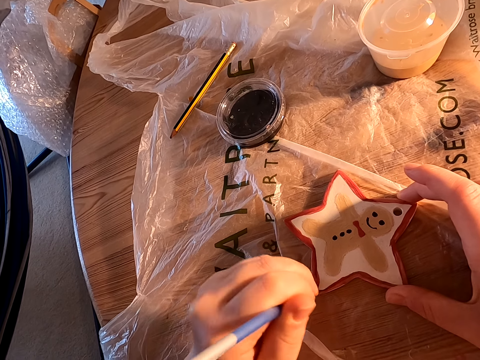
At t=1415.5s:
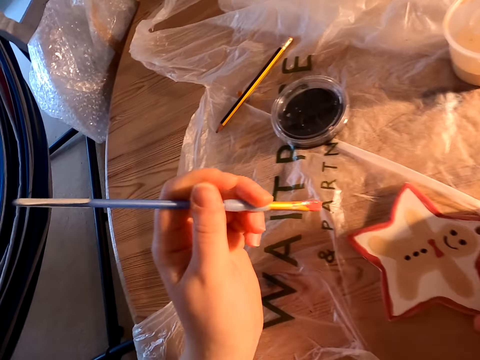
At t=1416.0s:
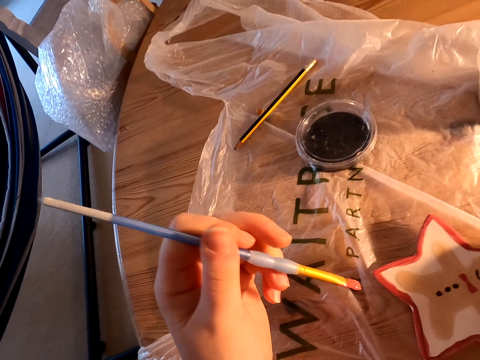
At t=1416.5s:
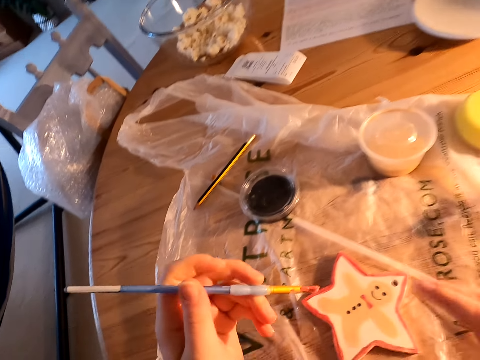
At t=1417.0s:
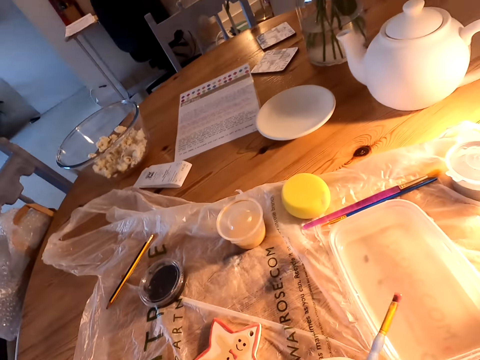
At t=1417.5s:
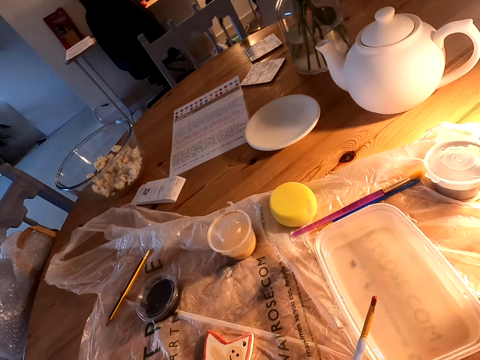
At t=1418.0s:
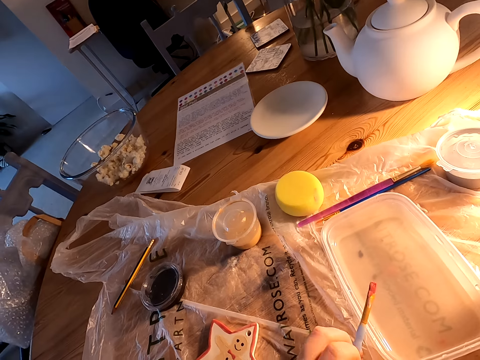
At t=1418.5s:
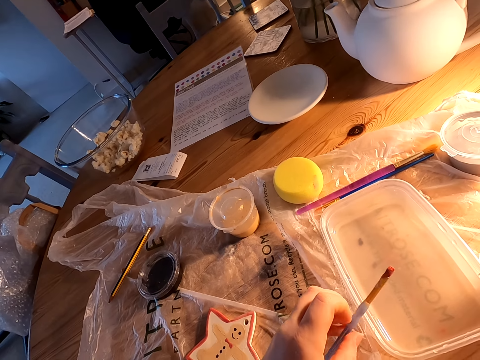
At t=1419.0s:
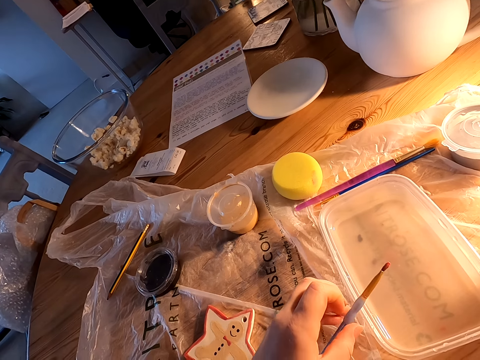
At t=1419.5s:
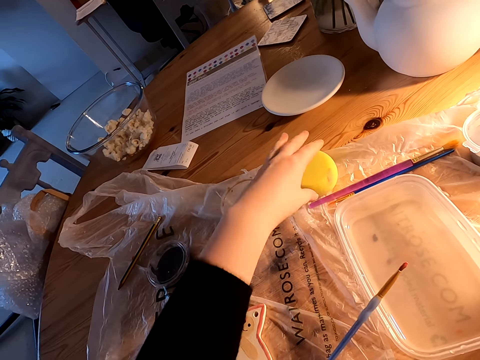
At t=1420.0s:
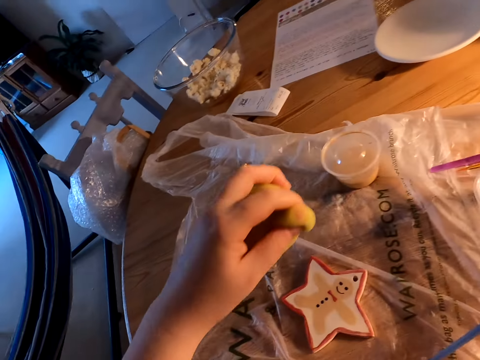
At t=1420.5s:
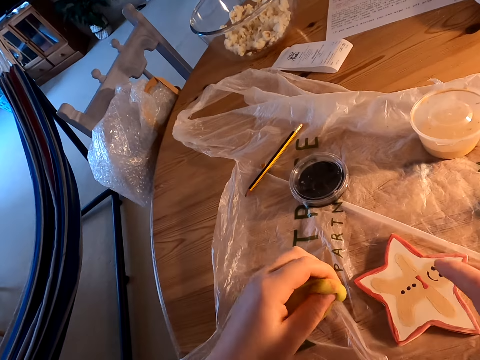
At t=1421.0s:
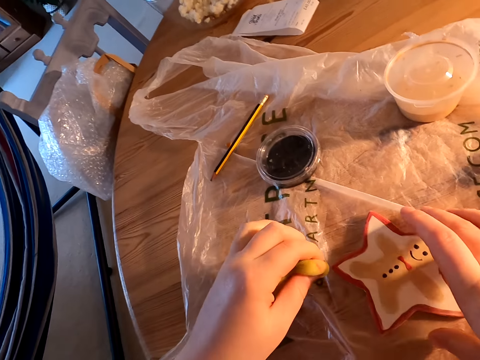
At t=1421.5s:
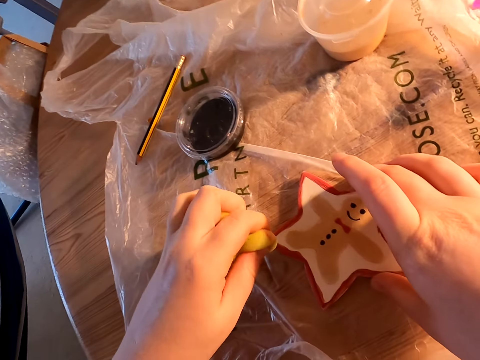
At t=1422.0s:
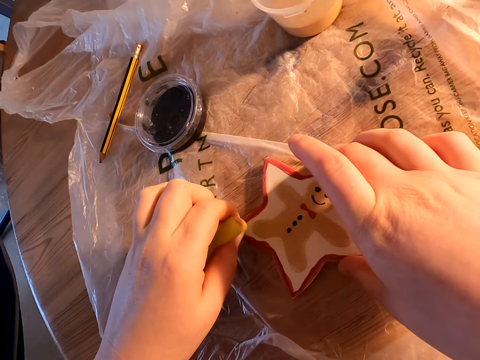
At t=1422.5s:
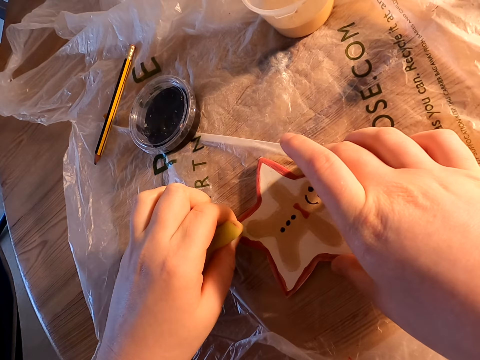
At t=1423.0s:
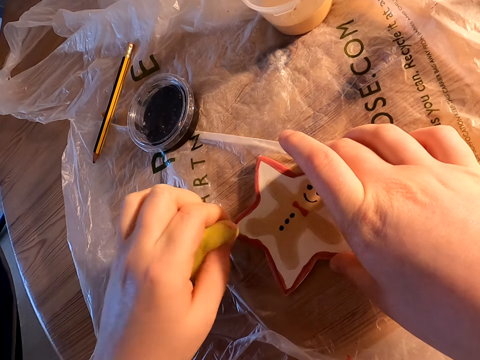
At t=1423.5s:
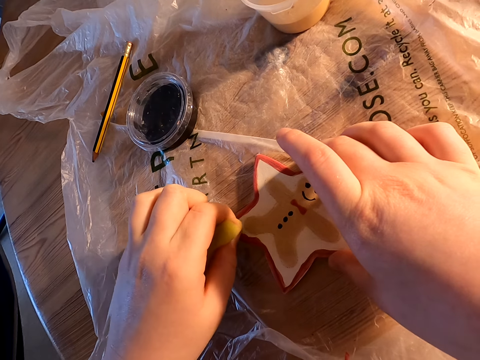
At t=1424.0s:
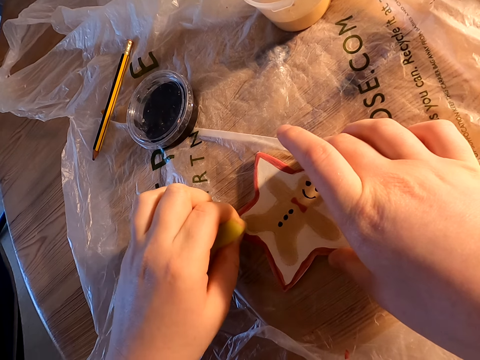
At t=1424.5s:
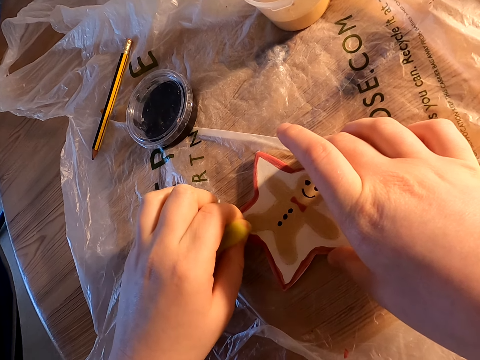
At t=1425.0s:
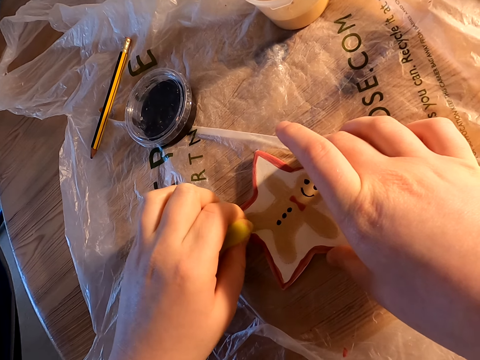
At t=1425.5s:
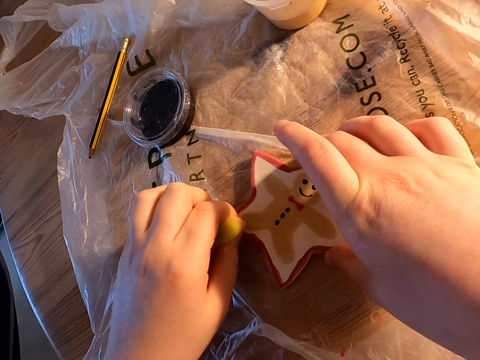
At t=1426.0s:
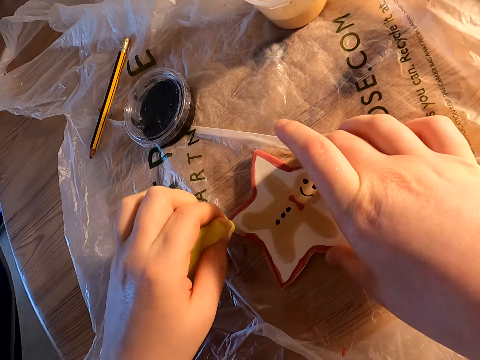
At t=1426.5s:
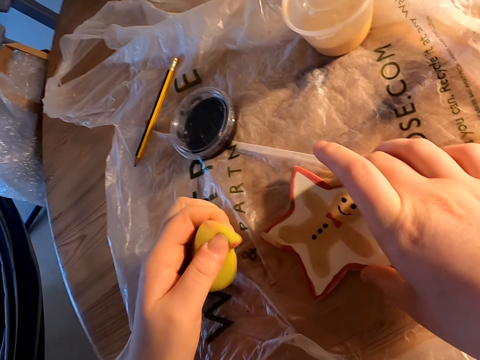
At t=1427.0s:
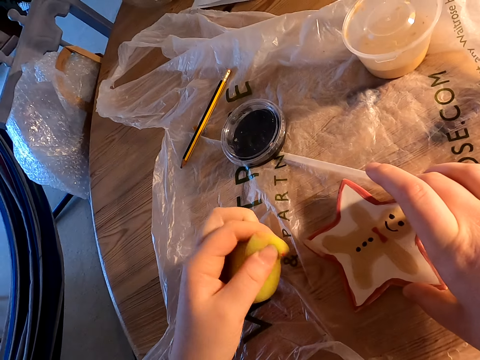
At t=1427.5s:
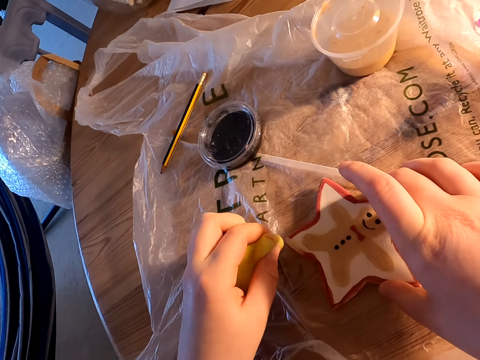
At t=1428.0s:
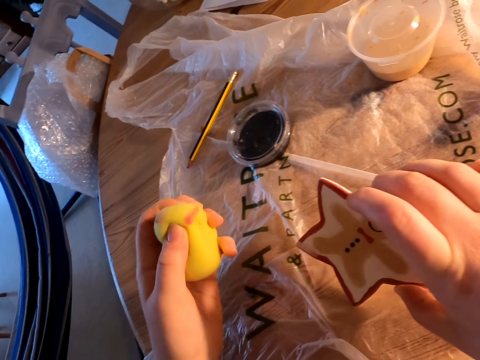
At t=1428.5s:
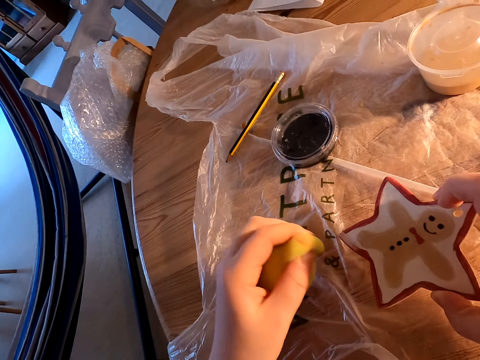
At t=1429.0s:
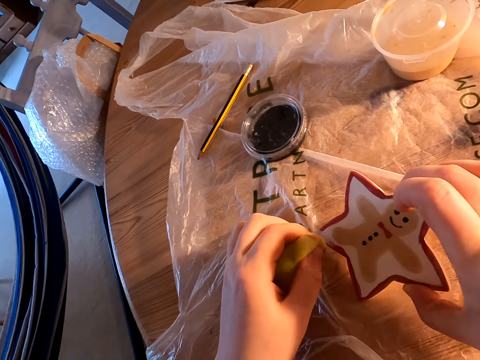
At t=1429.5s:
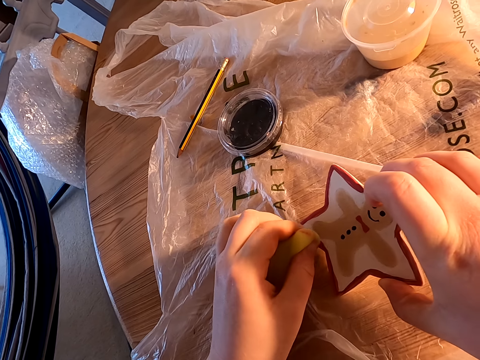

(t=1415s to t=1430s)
The camera wearer holds the paint brush with his left hand. He puts the paint brush on the table. He picks up the sponge on the table. He wipes something on the table with the sponge. He removes paint with the sponge.

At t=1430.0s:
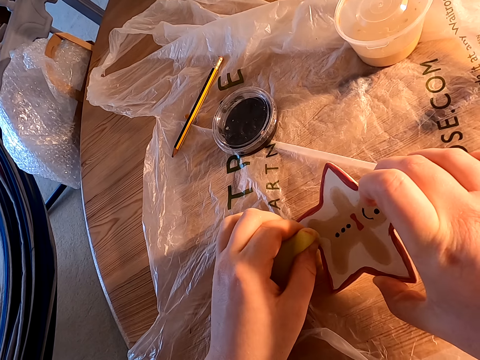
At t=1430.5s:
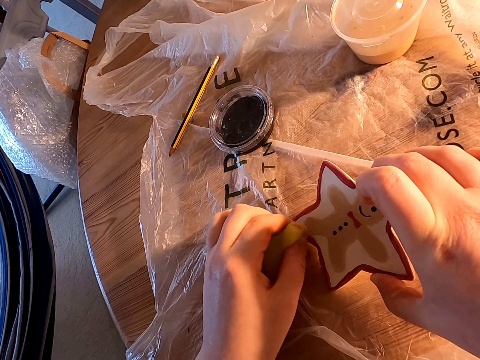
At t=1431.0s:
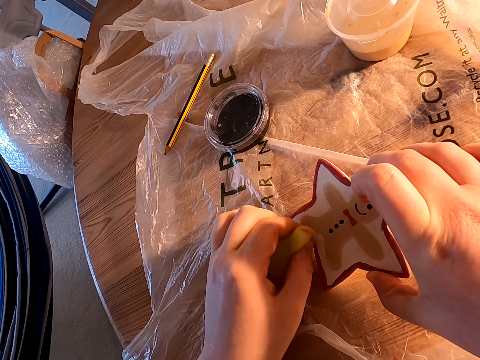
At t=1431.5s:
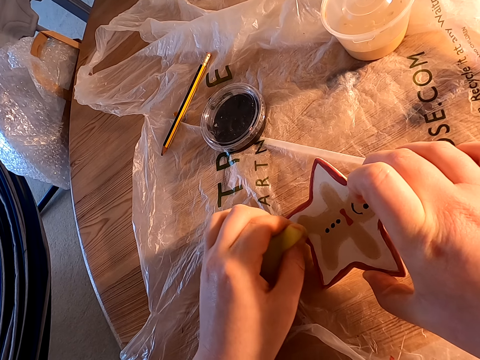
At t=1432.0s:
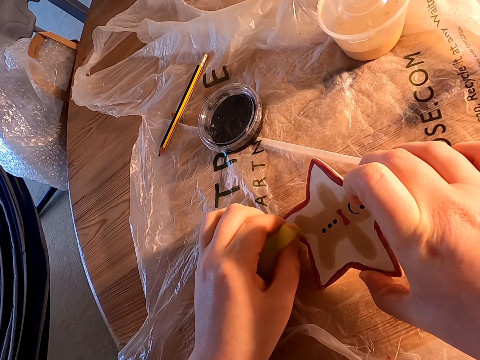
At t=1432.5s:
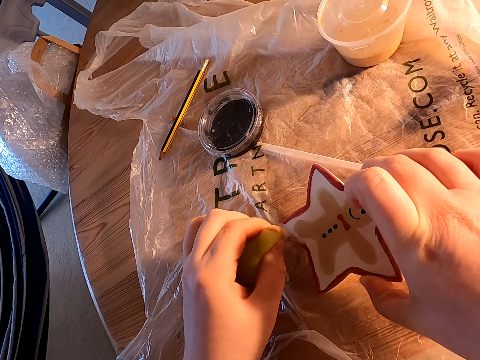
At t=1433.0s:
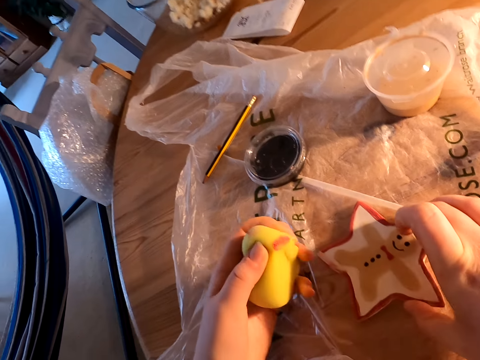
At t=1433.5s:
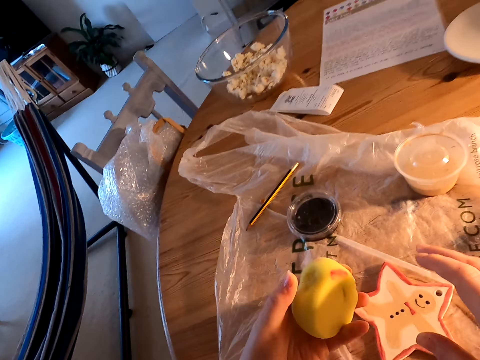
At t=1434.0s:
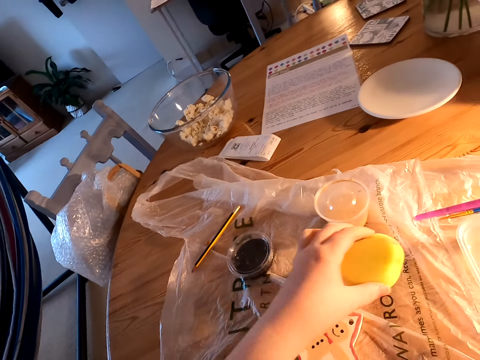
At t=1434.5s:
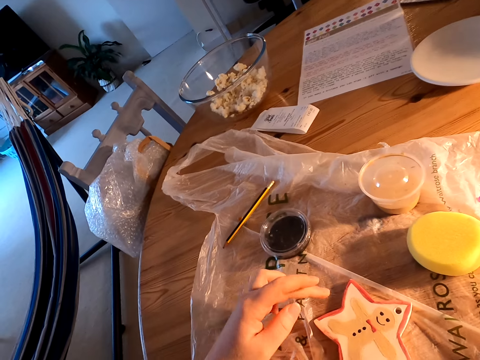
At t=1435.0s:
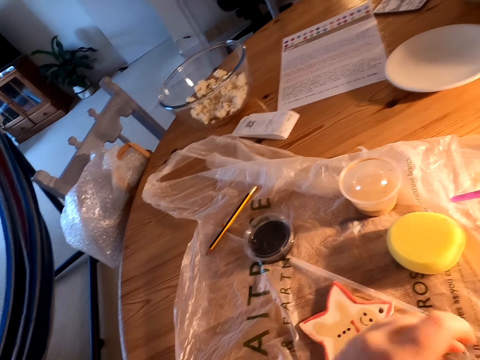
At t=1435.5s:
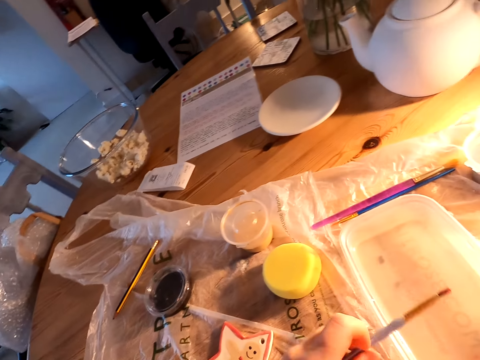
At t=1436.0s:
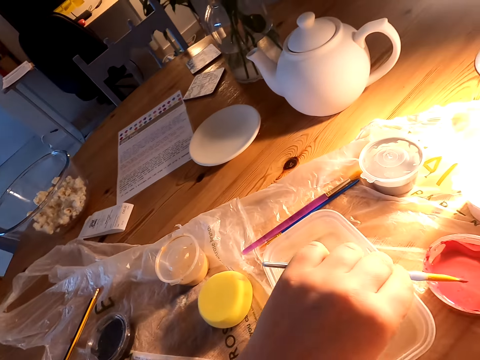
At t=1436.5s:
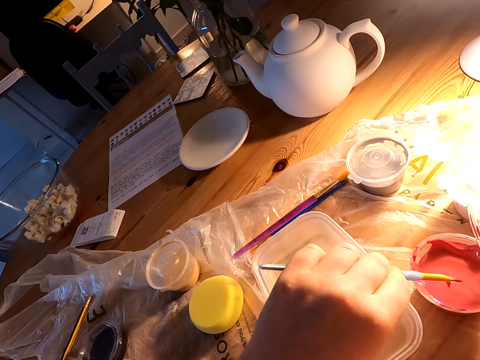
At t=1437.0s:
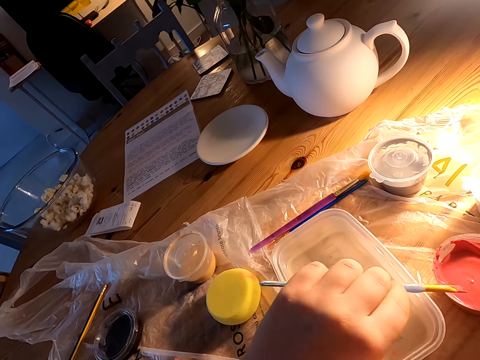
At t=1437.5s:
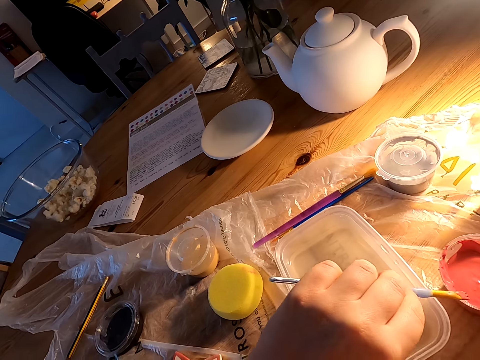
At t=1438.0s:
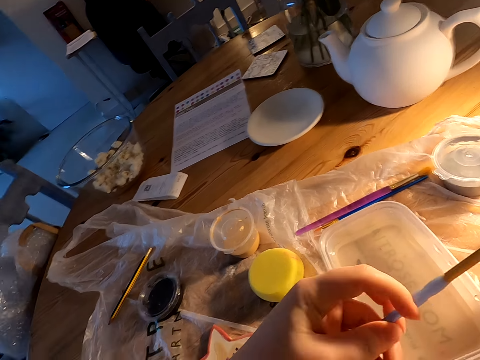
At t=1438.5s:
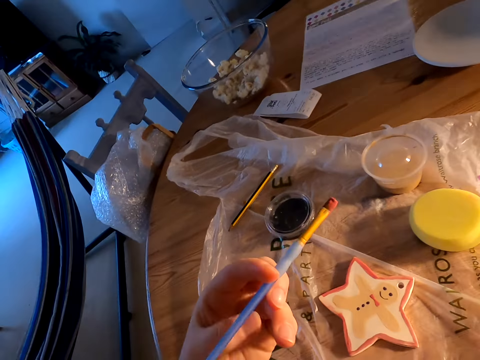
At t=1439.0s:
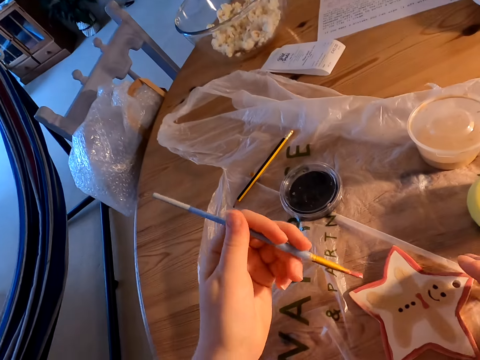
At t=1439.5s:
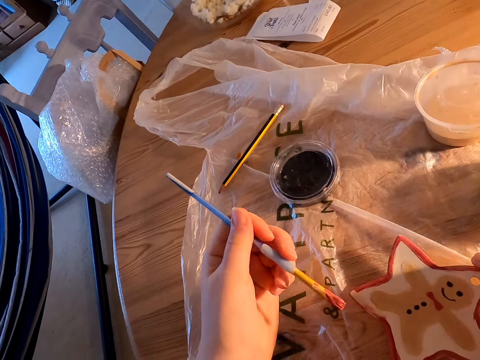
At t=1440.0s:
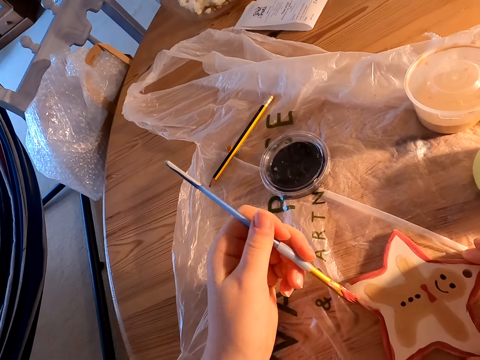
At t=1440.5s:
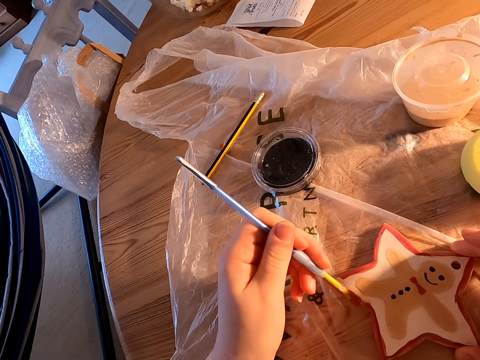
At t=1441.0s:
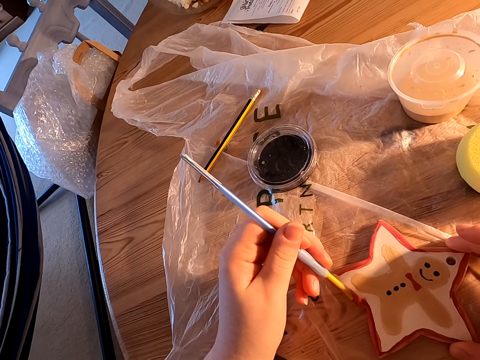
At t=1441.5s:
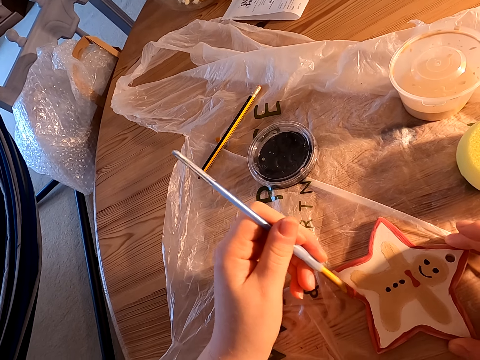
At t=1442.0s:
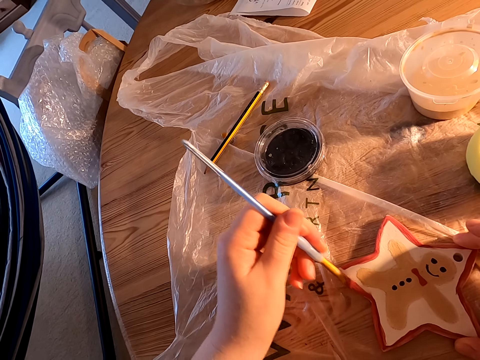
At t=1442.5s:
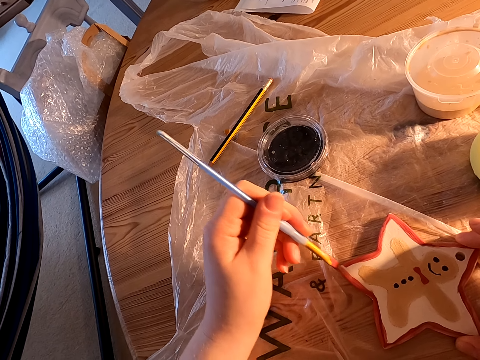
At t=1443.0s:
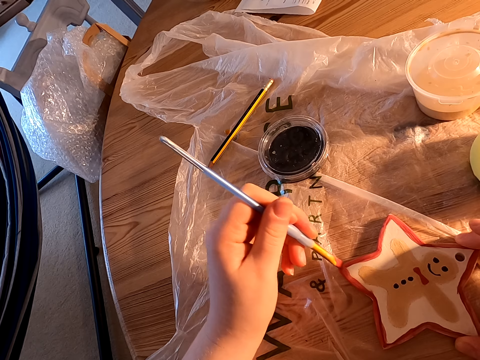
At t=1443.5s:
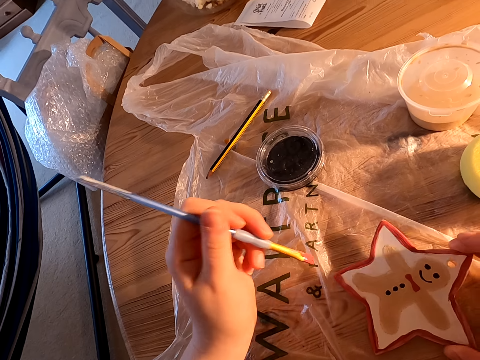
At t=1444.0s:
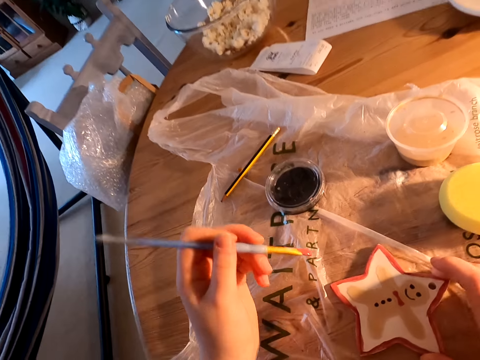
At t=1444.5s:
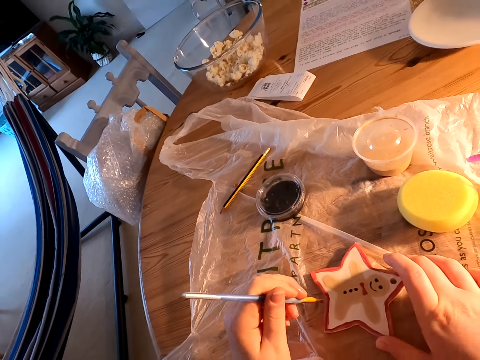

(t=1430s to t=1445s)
The camera wearer puts the sponge on the table. They dip the paint brush in paint in the plastic can on the table. They paint something on the table with the paint brush.
